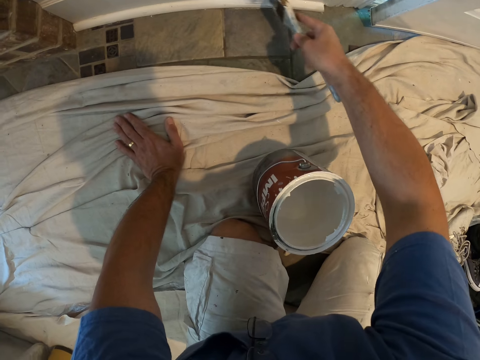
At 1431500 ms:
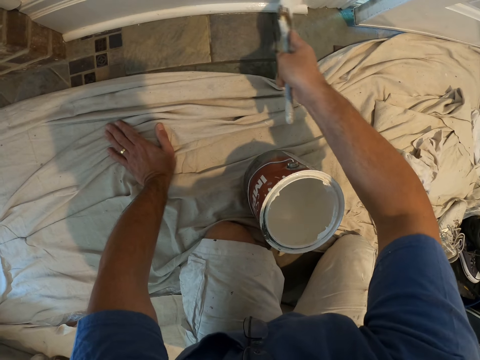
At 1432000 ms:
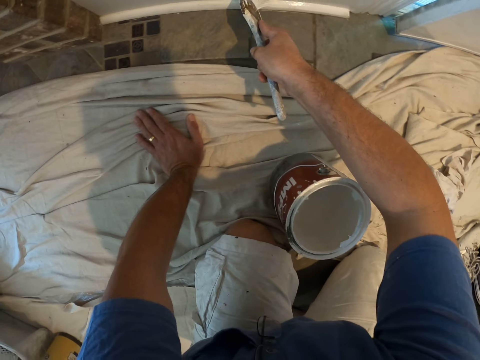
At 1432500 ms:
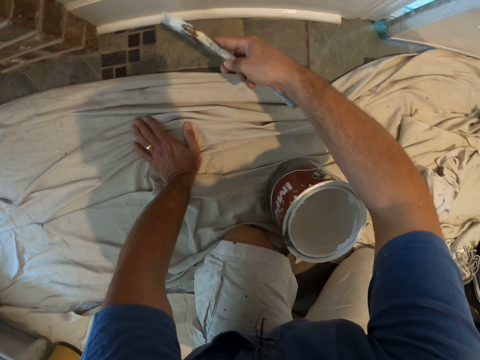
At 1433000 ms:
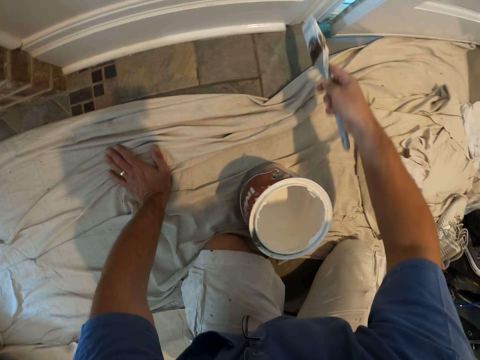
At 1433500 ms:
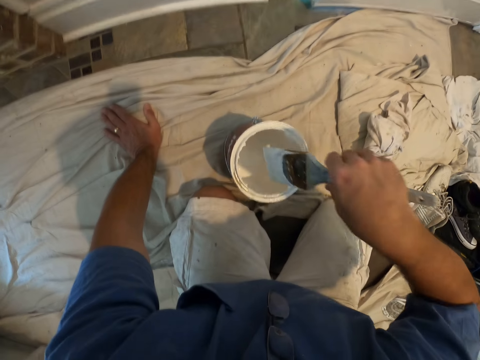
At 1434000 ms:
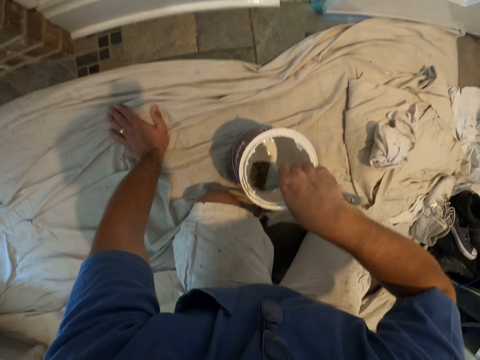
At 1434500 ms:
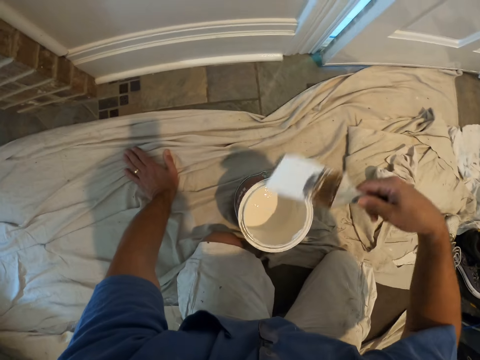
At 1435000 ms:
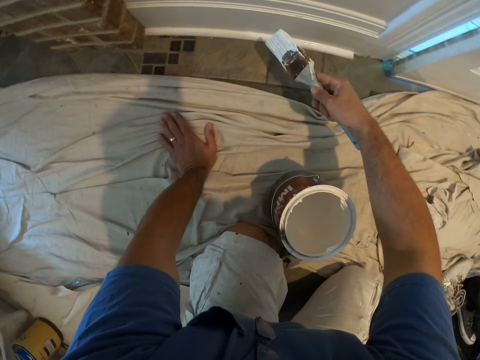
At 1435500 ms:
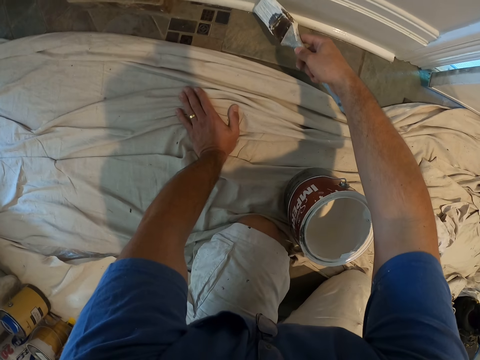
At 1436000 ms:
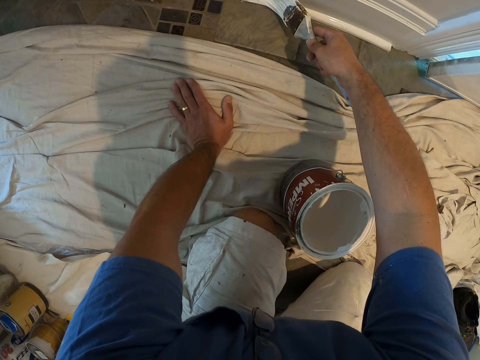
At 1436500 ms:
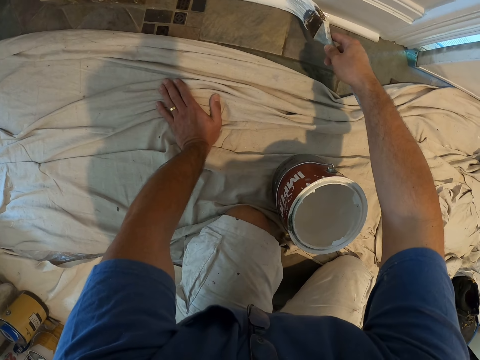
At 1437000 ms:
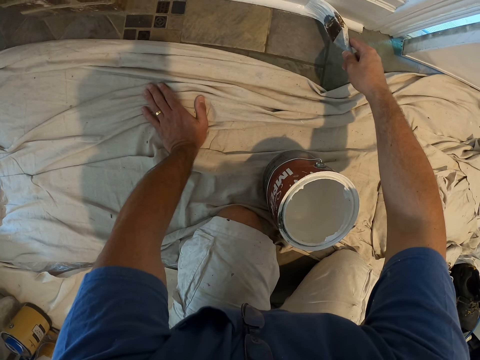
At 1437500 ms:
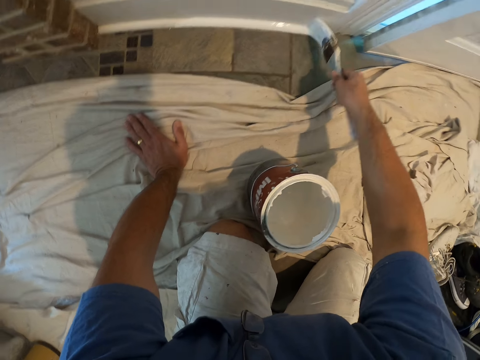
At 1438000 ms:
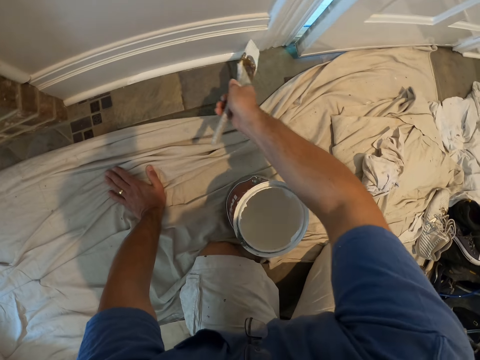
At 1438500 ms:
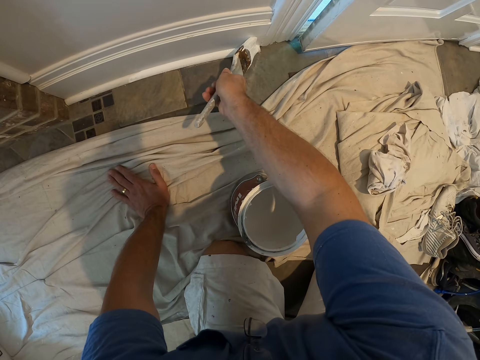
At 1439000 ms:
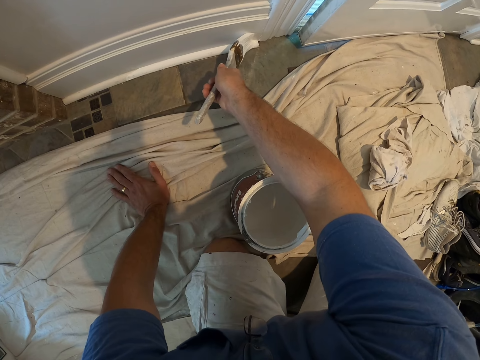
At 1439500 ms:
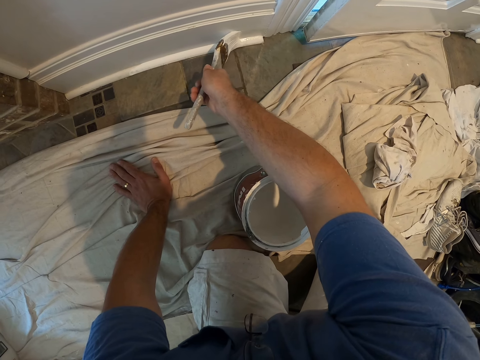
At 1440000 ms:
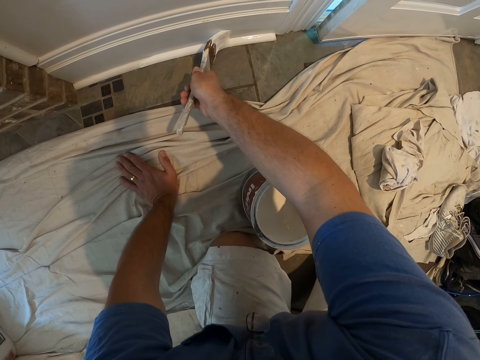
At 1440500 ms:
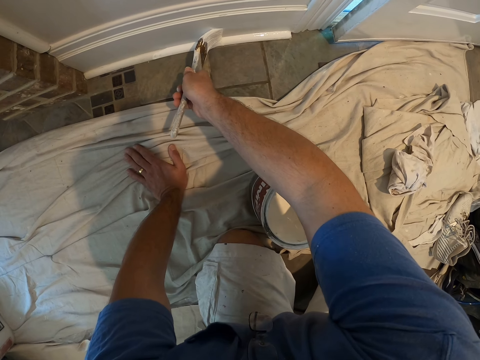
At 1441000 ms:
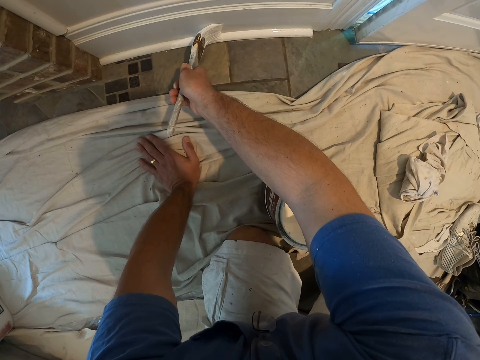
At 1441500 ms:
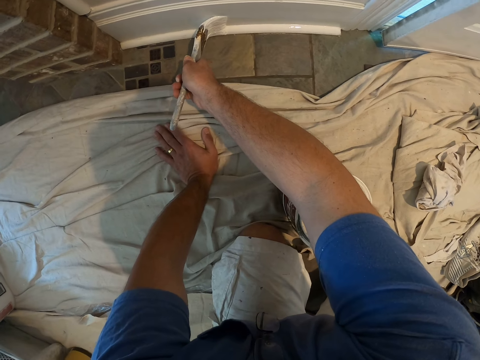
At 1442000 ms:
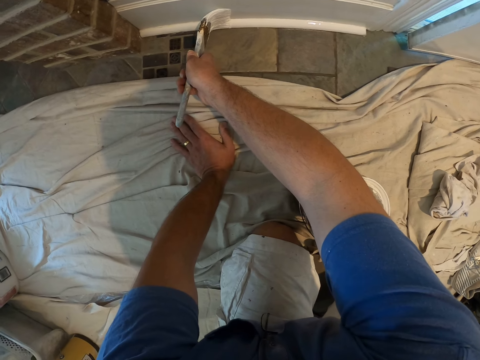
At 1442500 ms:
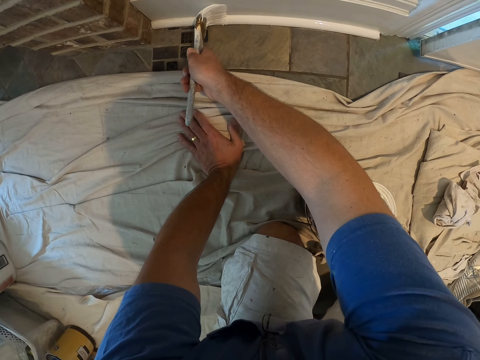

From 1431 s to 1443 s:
The camera wearer dips the paint brush into a paint container. They paint the doorpost or baseboard with the paint brush.

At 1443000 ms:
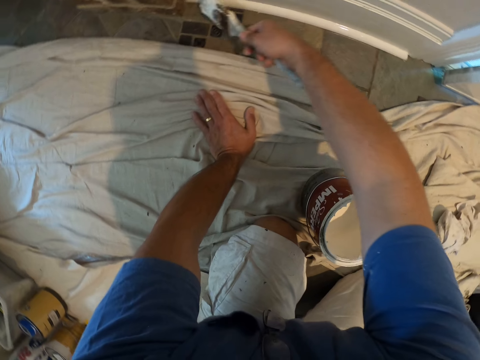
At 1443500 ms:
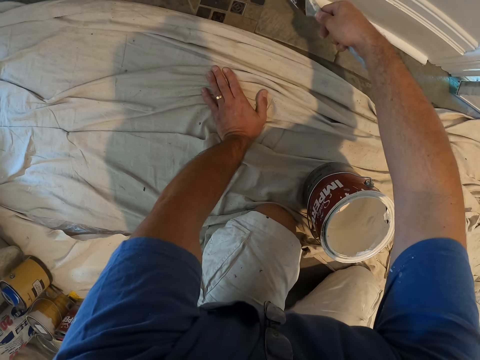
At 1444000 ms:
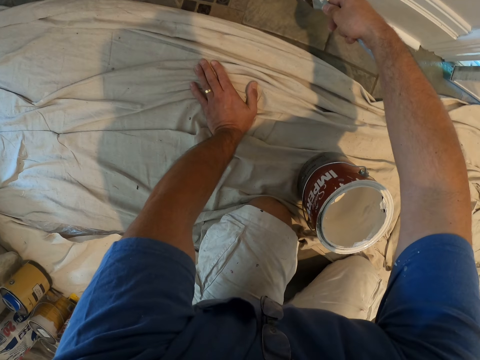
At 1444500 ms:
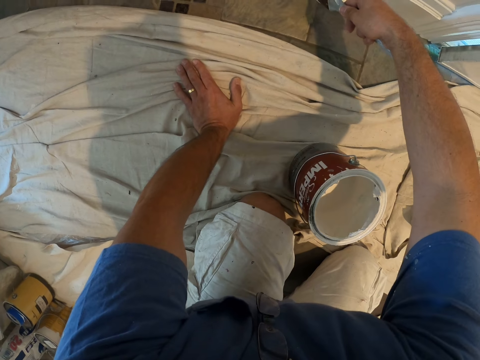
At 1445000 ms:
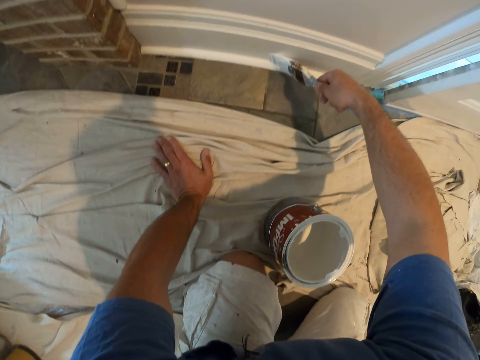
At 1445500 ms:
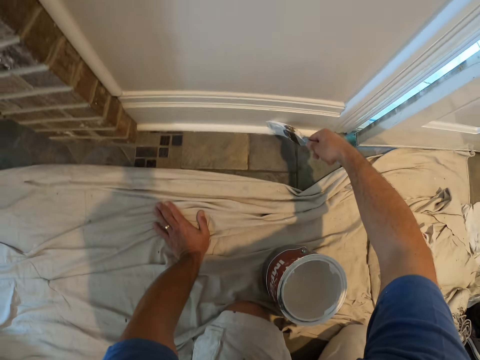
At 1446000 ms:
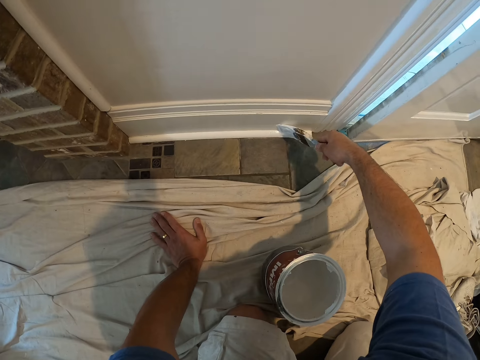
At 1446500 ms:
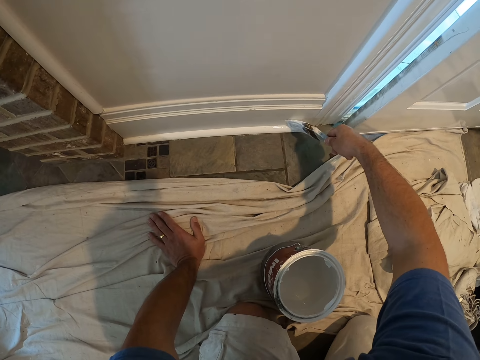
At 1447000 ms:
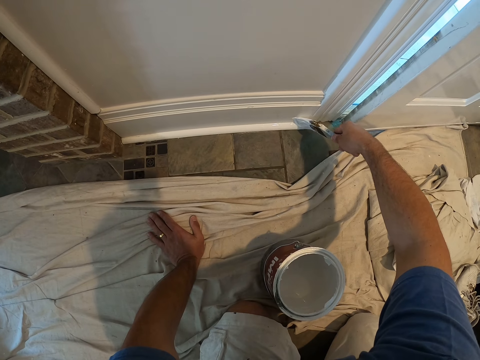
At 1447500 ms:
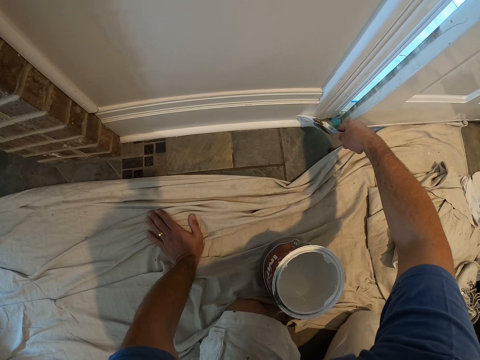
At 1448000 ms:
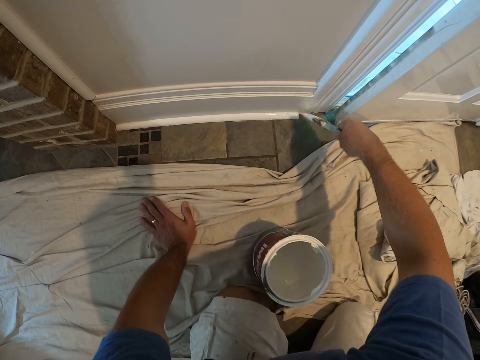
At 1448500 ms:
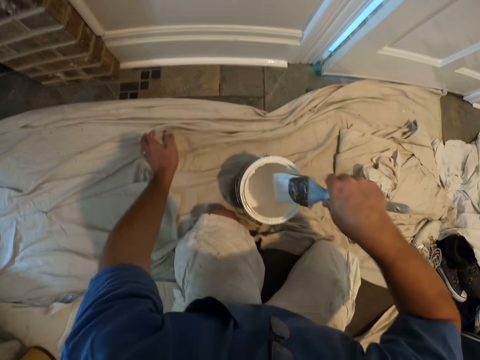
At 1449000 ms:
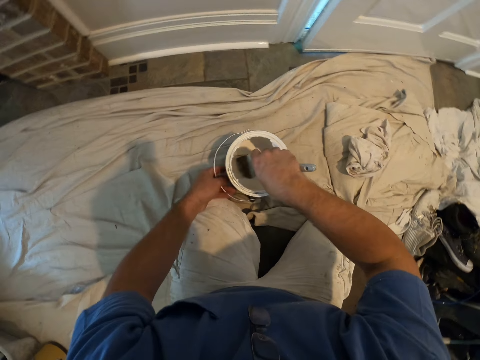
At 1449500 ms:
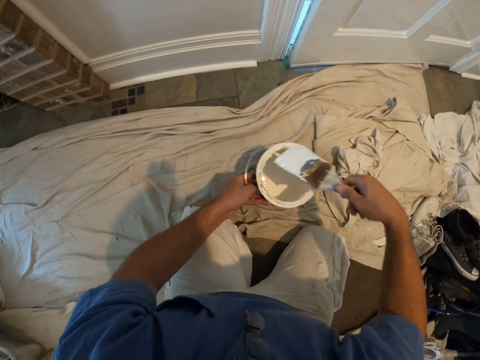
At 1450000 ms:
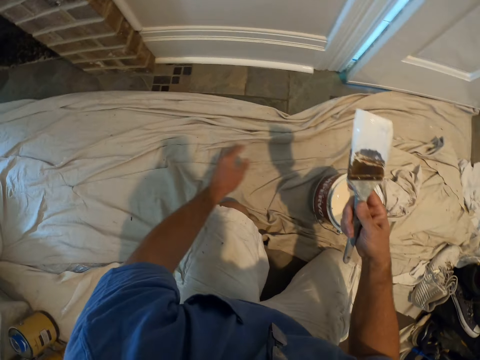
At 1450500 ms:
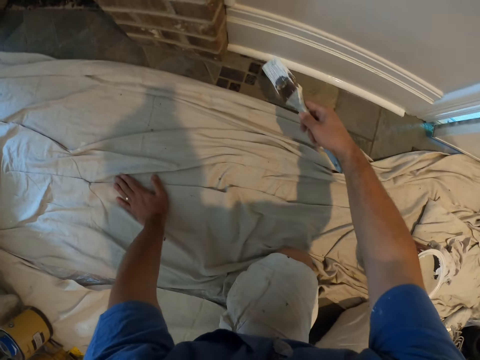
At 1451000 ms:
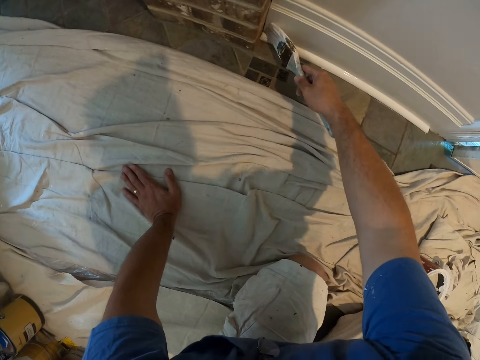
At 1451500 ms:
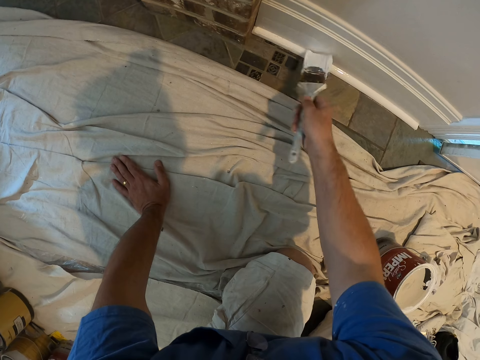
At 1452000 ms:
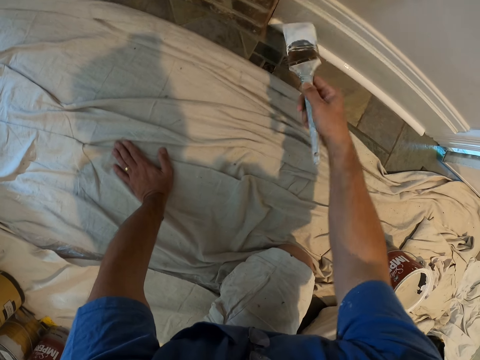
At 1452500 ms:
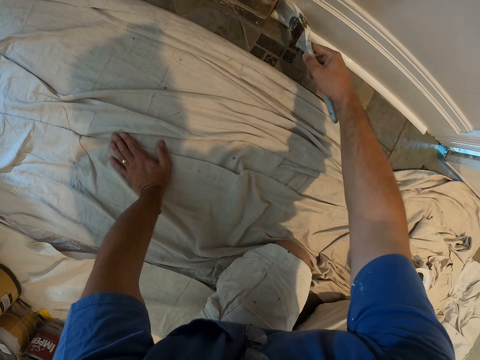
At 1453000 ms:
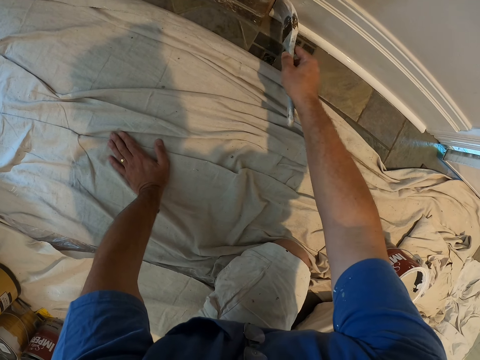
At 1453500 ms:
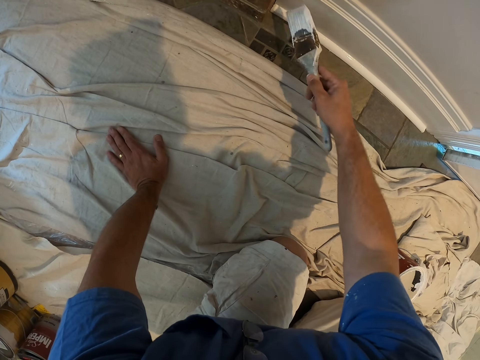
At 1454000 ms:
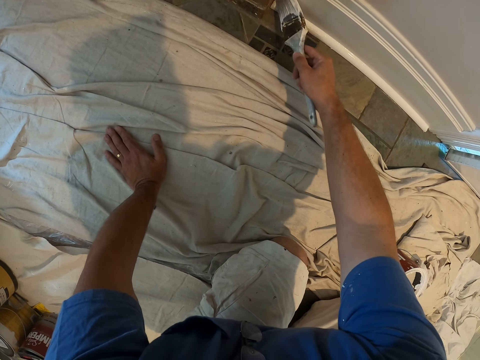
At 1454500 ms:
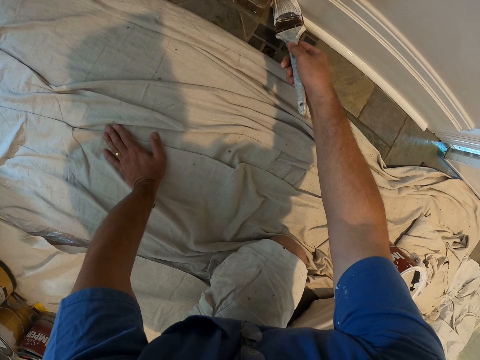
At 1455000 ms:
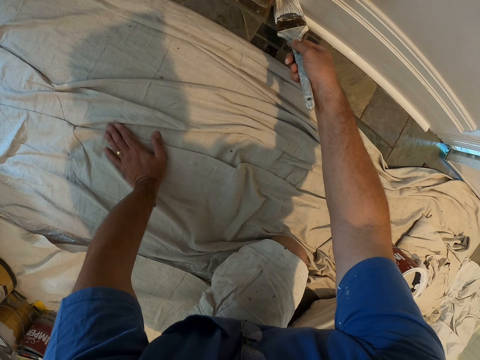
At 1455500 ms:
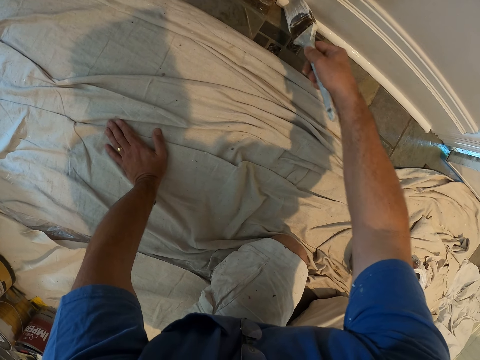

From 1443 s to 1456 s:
The camera wearer dips the paint brush into a paint container. They move the paint. They paint the doorpost or baseboard with the paint brush.
